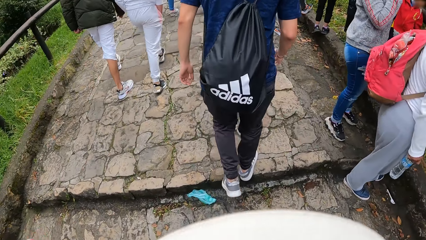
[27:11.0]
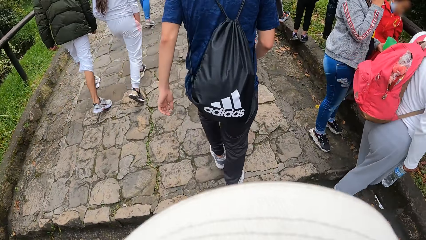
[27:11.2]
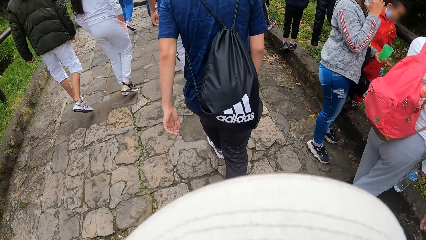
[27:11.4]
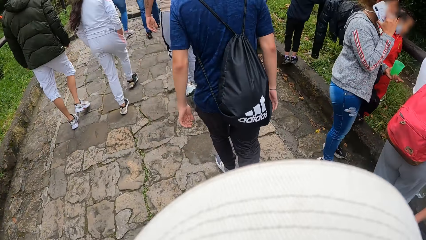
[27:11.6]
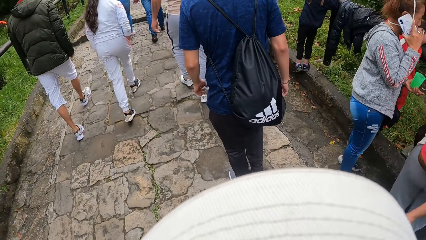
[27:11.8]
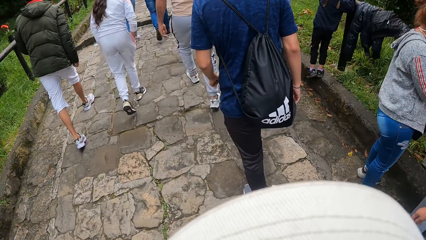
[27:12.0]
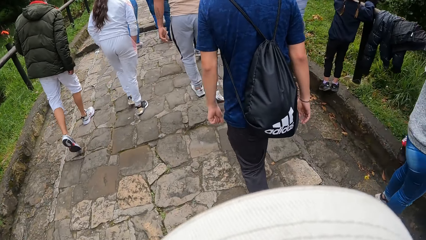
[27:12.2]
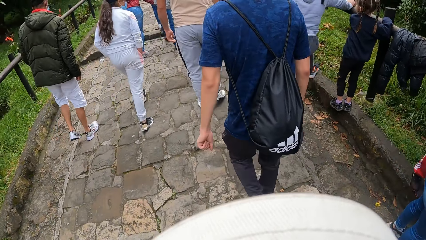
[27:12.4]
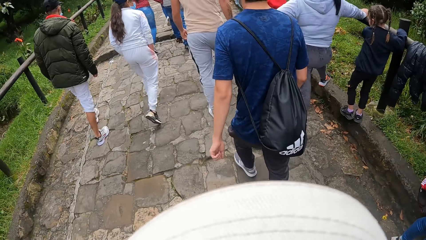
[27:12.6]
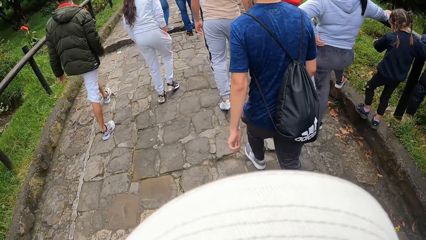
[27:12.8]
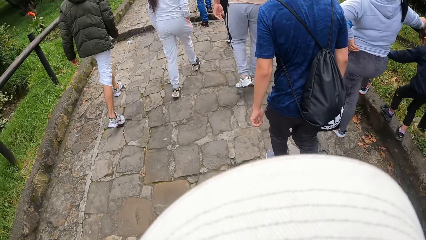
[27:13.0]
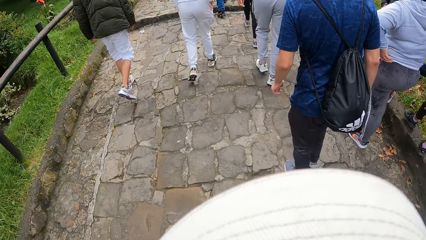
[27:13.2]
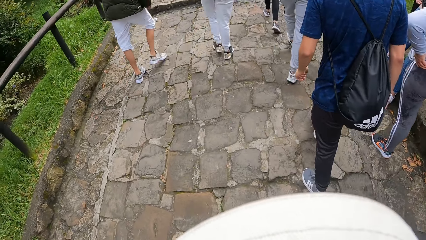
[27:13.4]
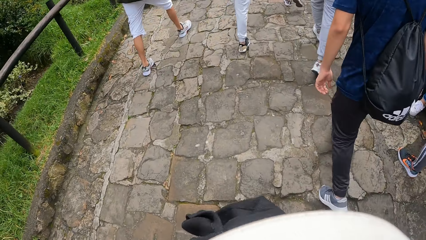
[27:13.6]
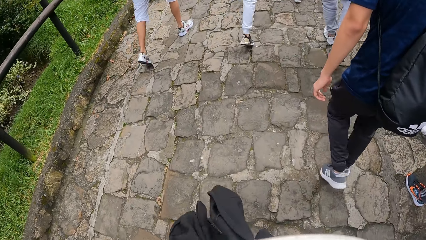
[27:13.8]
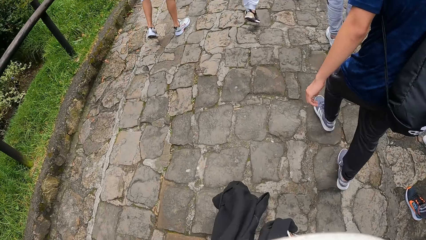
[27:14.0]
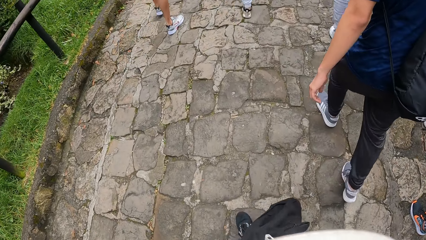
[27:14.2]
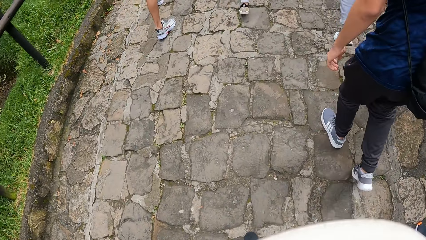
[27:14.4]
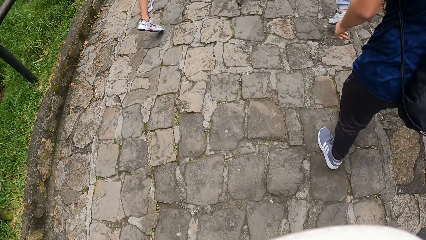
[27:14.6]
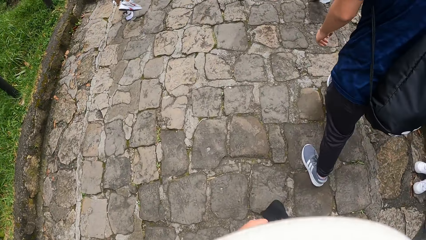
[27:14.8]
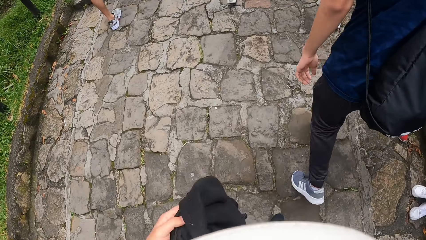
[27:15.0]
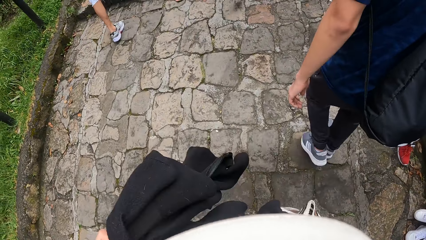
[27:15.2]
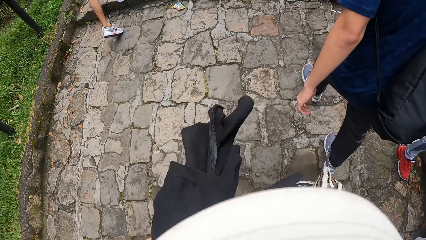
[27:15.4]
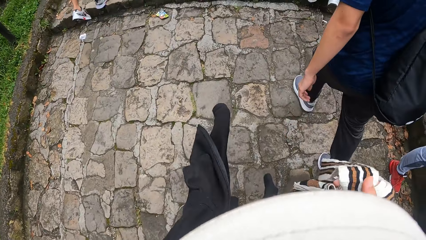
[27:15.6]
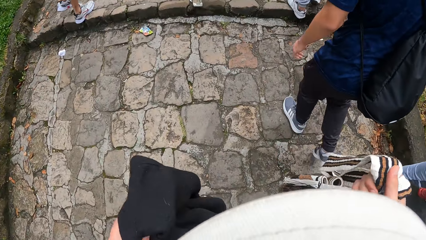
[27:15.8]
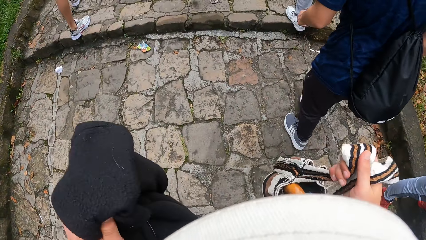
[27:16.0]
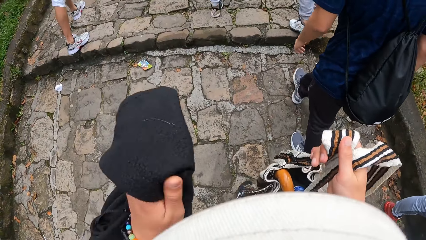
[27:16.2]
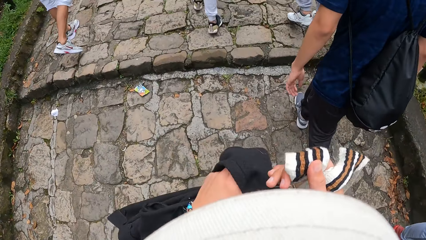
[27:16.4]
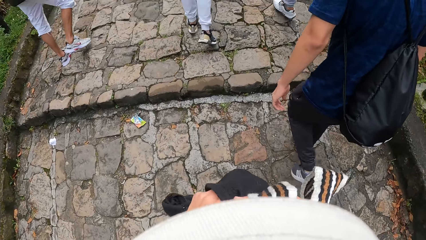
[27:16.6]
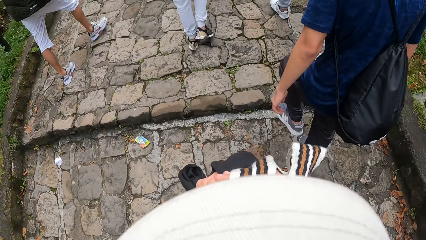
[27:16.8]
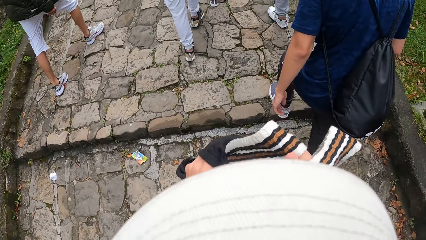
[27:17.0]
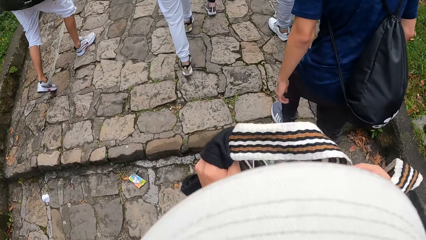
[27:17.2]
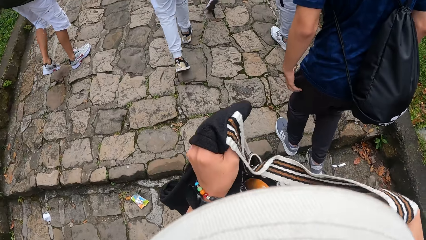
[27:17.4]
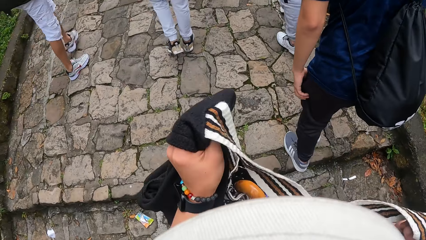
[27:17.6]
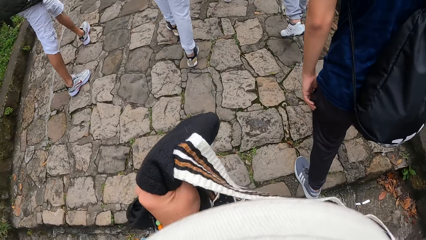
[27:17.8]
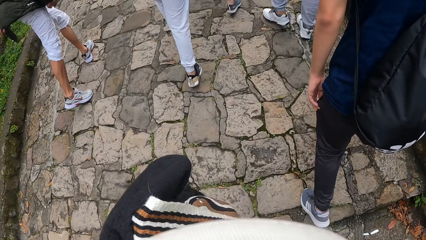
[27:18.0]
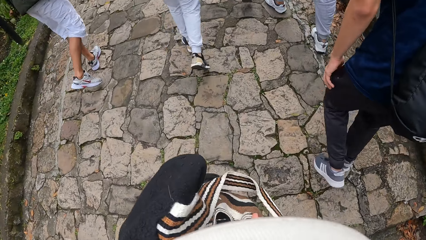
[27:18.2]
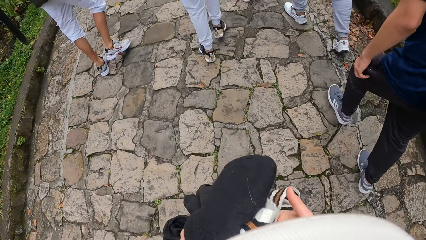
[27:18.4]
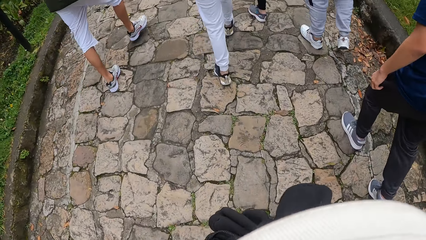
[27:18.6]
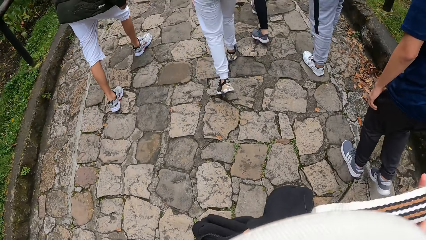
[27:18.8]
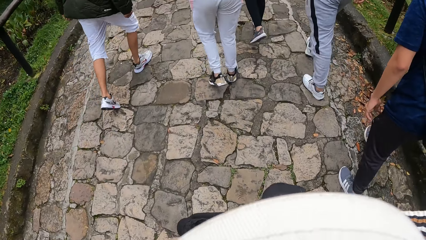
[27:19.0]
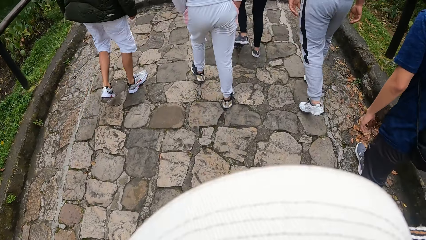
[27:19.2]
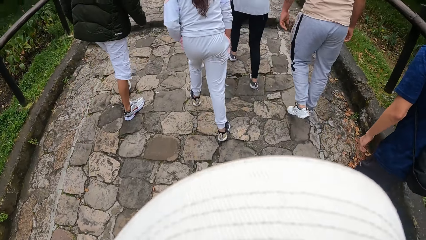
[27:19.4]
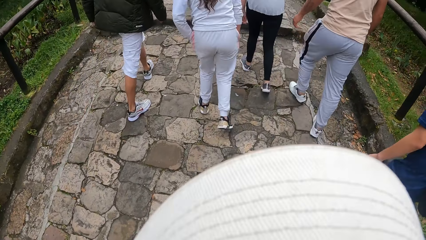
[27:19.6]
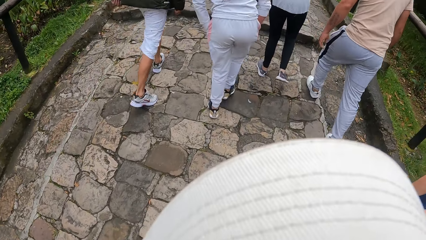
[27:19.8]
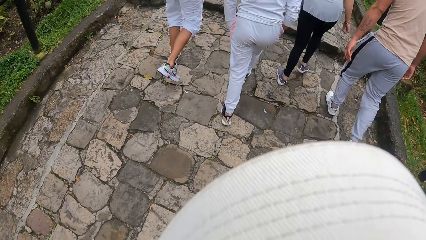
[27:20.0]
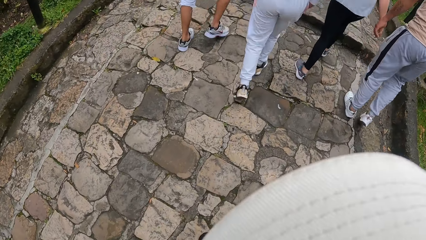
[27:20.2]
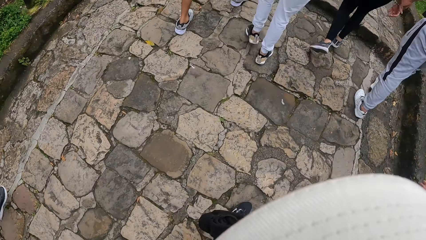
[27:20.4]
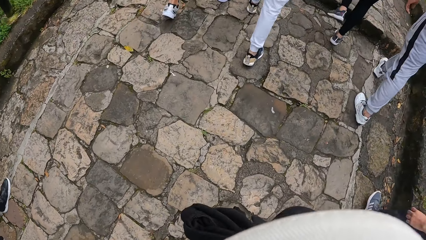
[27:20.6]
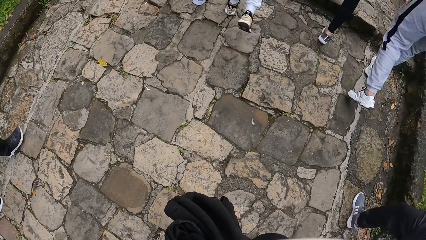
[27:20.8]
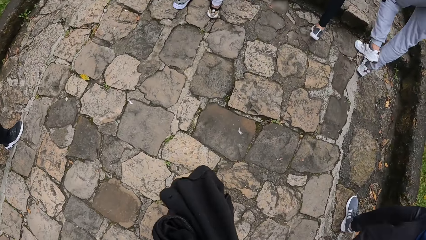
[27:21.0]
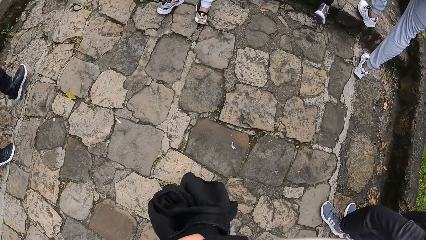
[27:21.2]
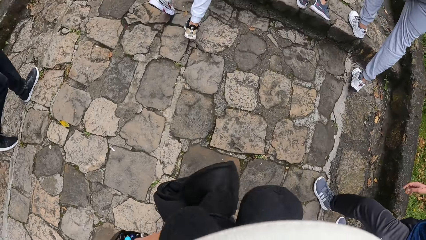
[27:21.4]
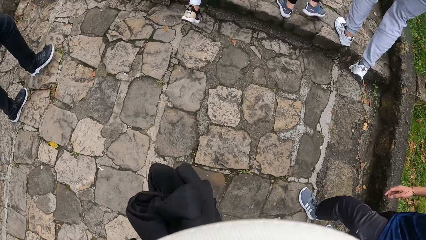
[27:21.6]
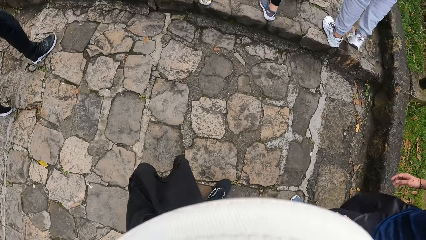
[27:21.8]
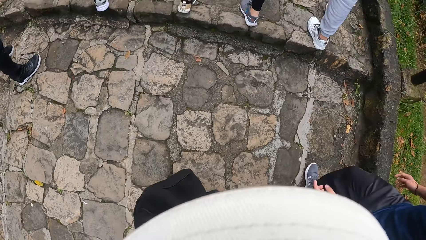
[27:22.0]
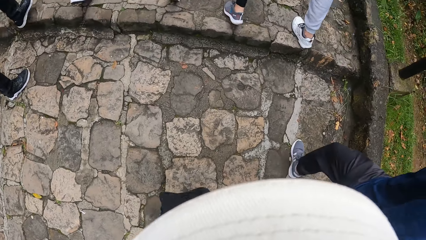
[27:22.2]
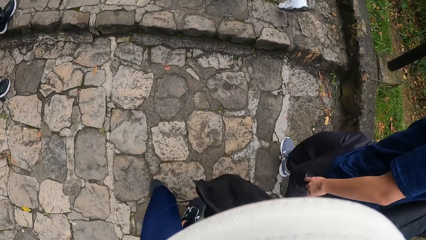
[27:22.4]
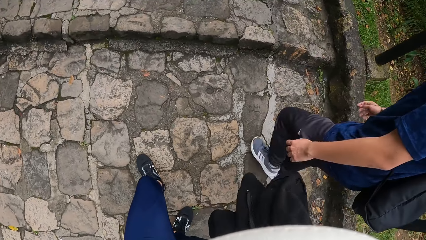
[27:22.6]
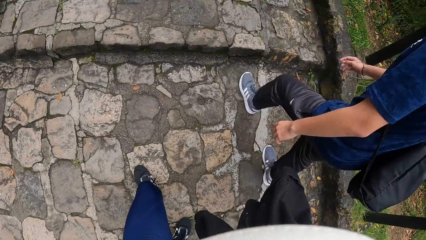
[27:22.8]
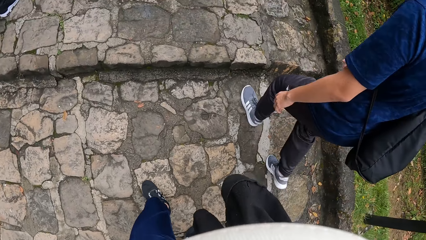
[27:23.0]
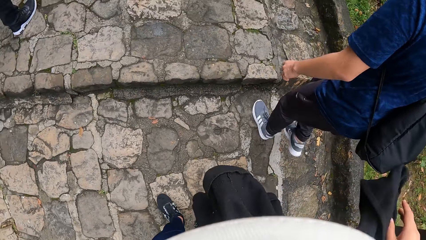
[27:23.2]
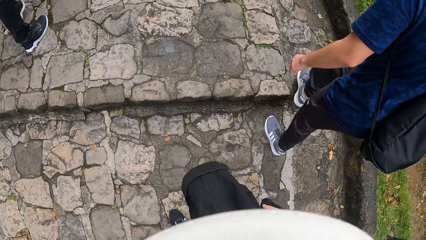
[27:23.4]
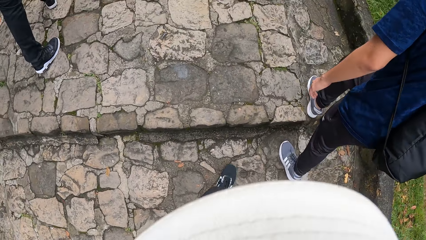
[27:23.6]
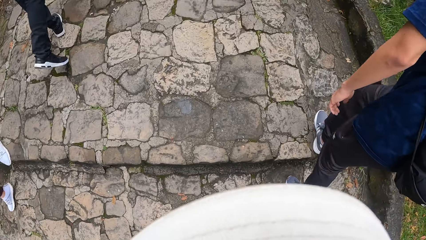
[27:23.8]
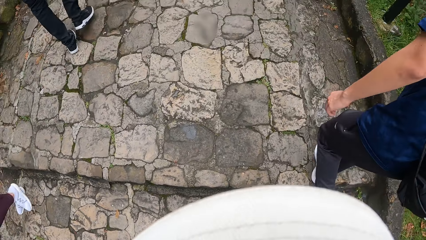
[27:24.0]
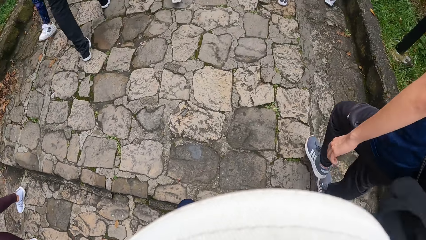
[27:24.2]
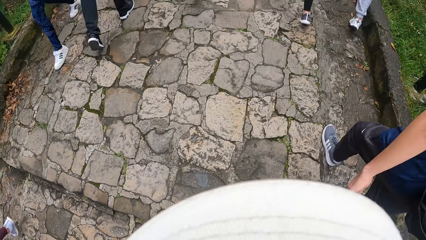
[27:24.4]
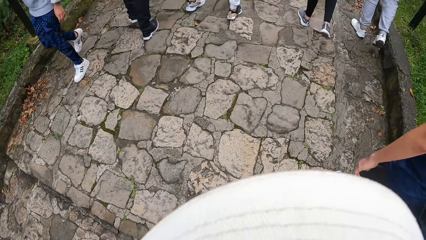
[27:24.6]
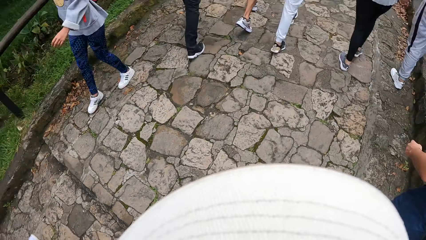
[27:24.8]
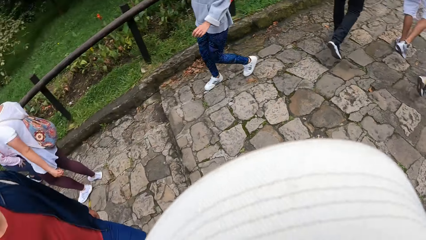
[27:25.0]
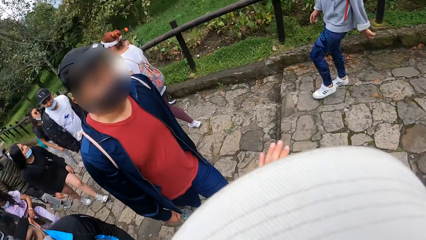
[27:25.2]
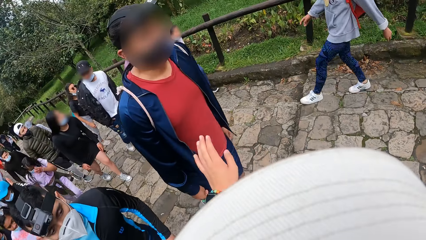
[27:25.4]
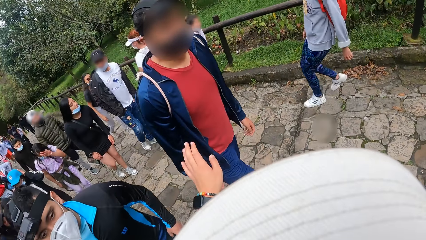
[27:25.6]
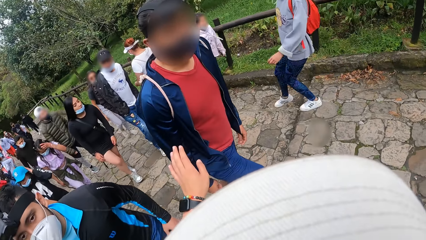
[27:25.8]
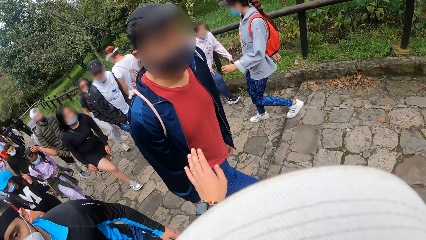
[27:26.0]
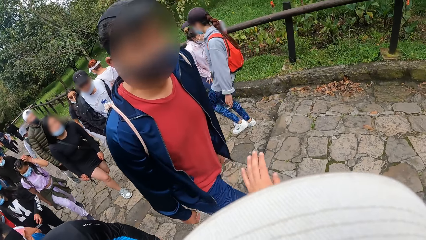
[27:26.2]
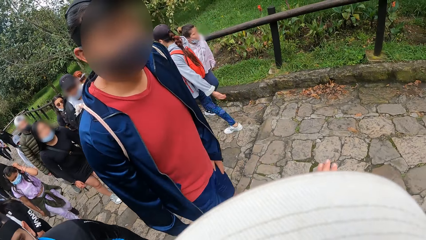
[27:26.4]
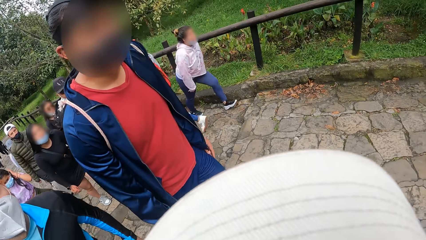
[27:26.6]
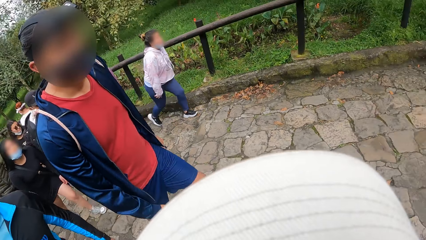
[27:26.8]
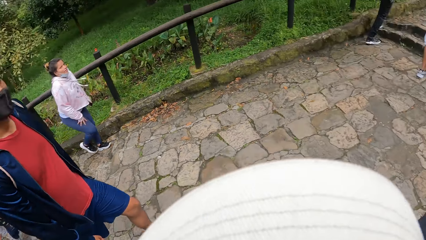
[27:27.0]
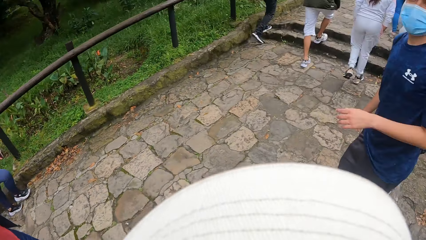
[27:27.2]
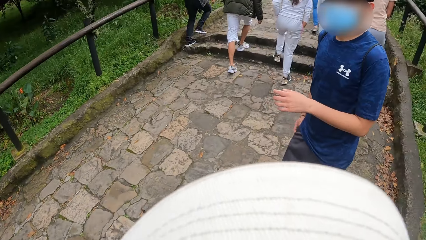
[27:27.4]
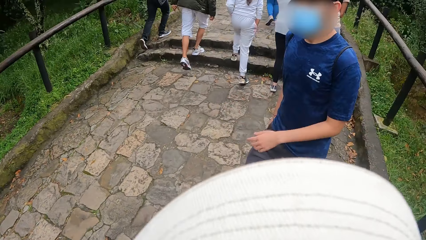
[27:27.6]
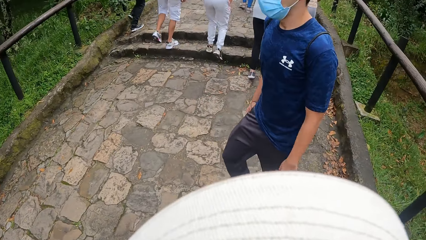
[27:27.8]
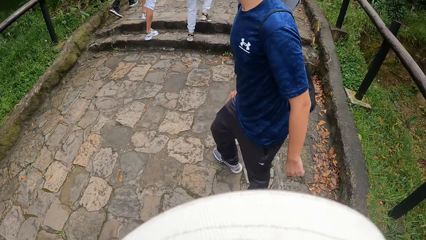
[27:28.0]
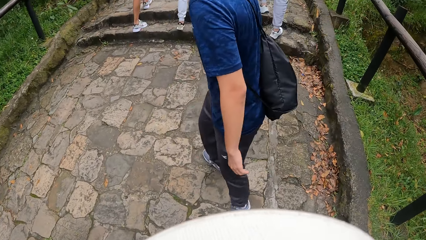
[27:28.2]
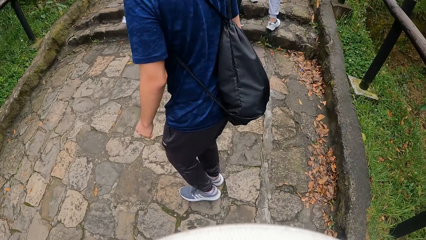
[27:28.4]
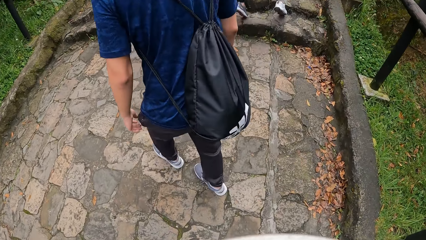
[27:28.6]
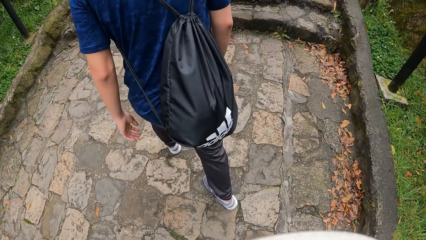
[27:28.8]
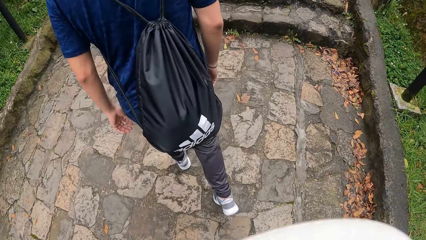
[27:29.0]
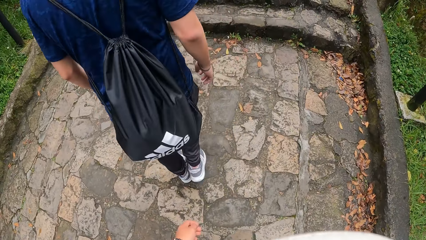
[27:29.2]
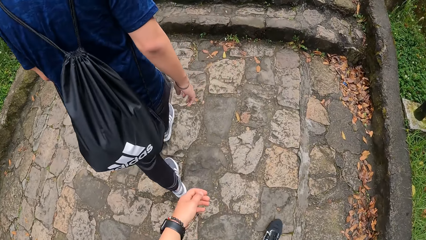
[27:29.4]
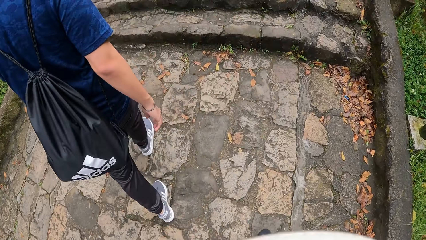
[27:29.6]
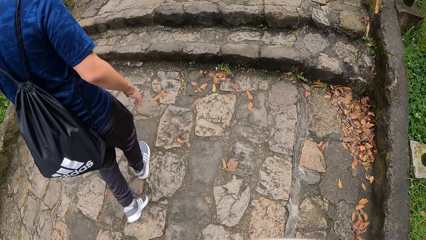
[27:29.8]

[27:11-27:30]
The camera wearer raises a jacket with his left hand. They place a bag strap in her left hand with her right hand. They place the bag strap on her shoulder with her right hand. They interact with a man. They lift his hand. They converse with another man. They walk on the pavement.
